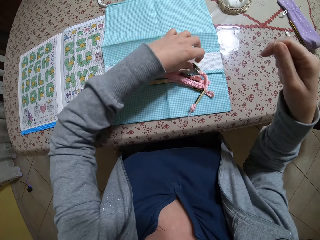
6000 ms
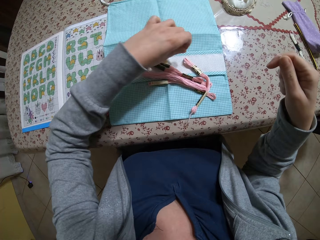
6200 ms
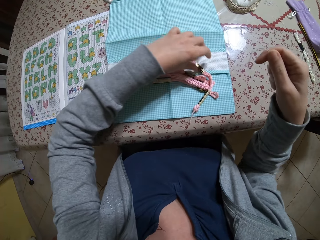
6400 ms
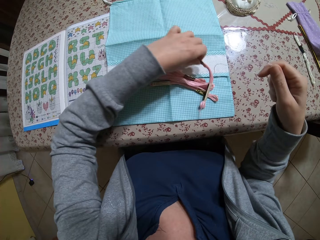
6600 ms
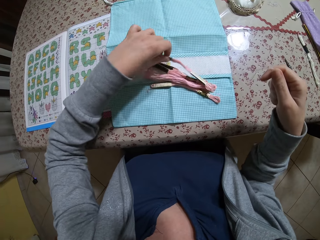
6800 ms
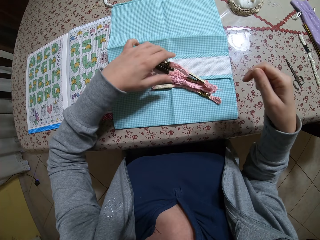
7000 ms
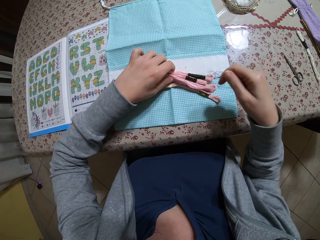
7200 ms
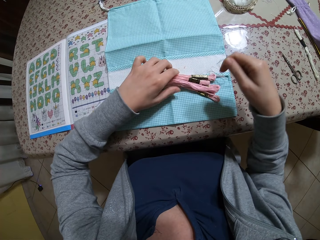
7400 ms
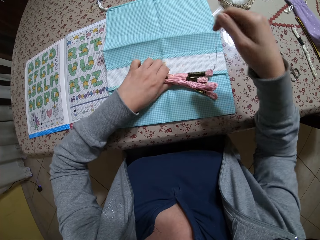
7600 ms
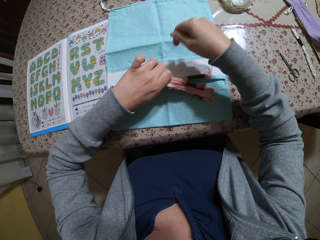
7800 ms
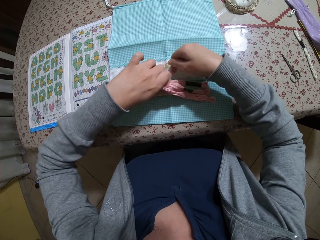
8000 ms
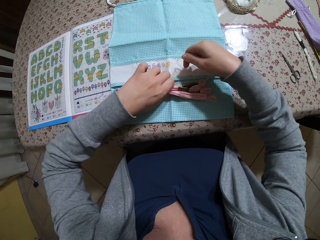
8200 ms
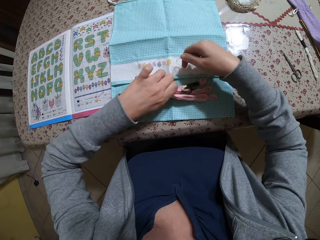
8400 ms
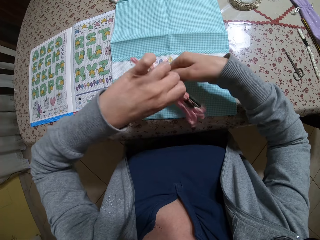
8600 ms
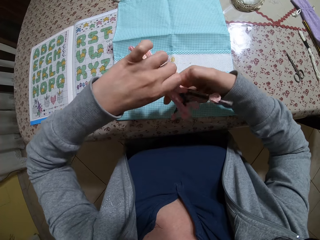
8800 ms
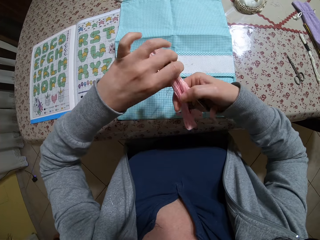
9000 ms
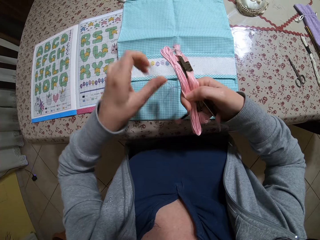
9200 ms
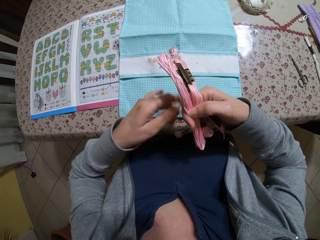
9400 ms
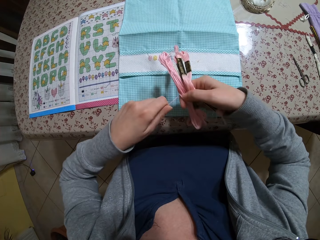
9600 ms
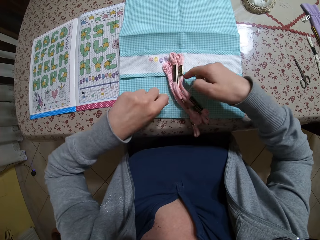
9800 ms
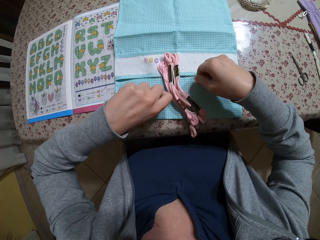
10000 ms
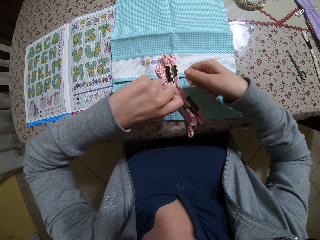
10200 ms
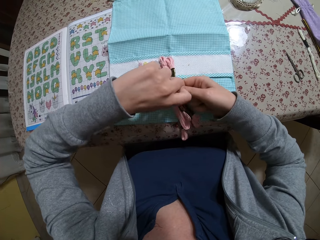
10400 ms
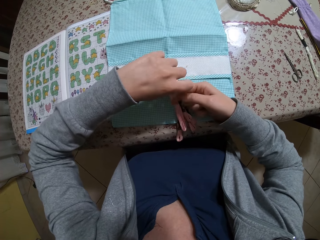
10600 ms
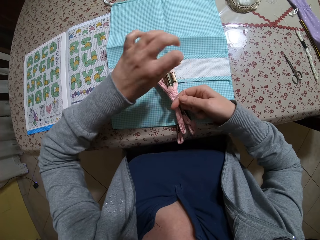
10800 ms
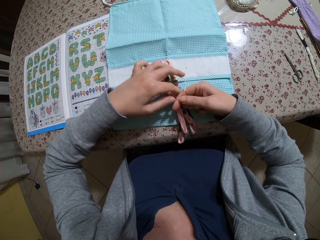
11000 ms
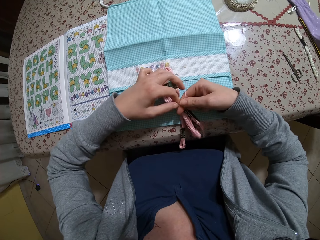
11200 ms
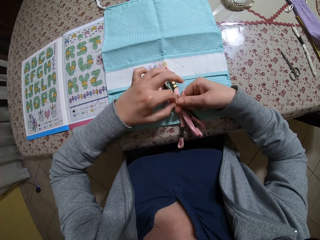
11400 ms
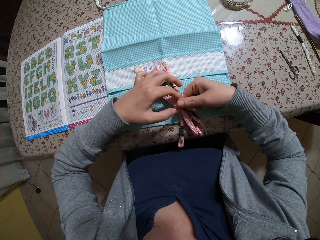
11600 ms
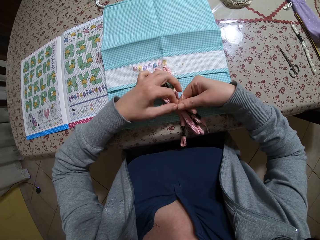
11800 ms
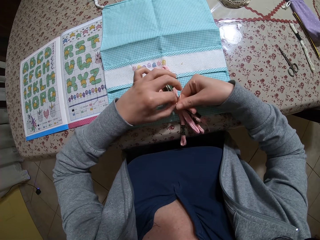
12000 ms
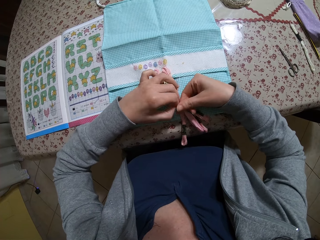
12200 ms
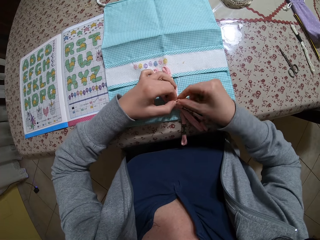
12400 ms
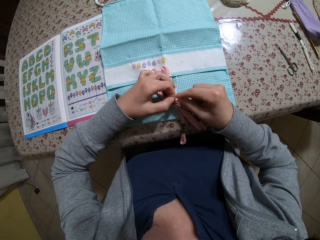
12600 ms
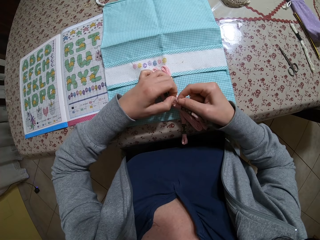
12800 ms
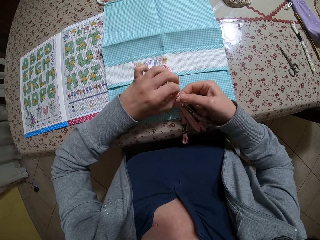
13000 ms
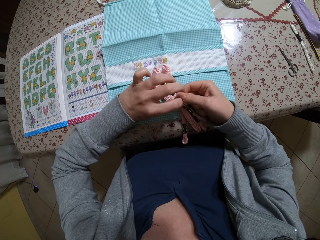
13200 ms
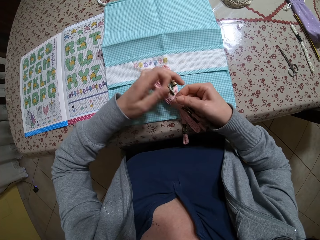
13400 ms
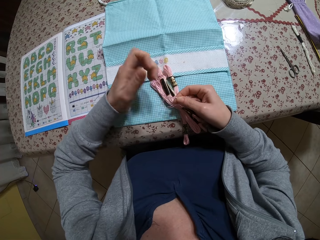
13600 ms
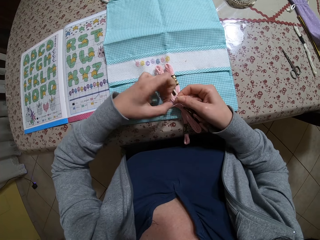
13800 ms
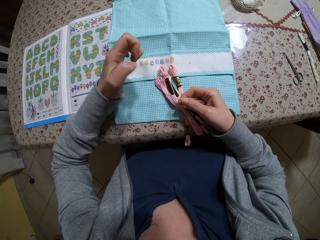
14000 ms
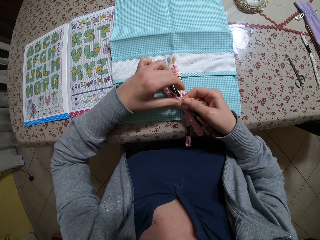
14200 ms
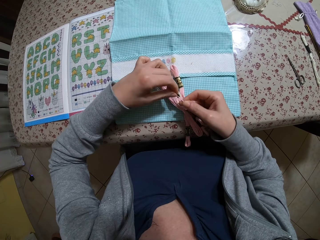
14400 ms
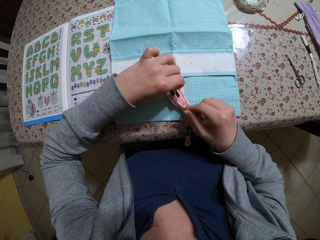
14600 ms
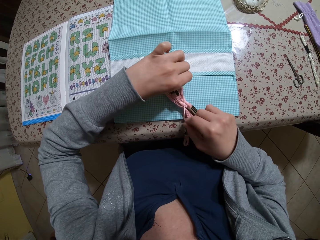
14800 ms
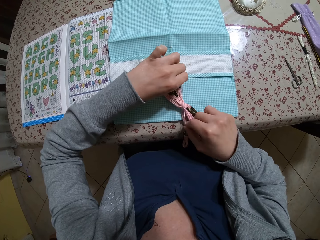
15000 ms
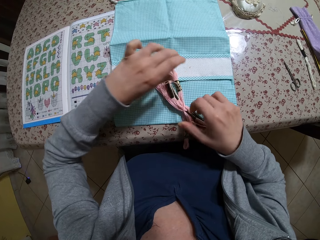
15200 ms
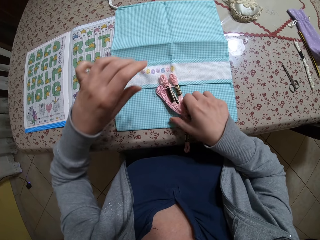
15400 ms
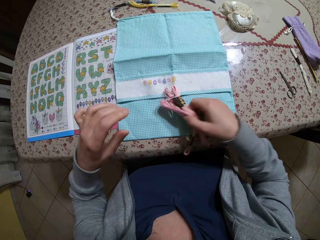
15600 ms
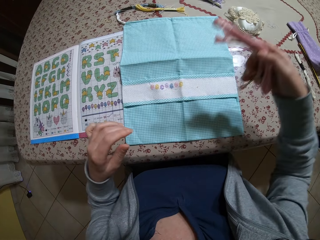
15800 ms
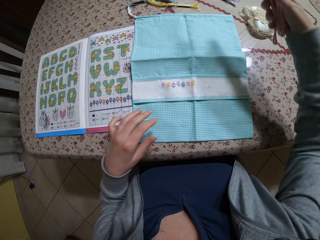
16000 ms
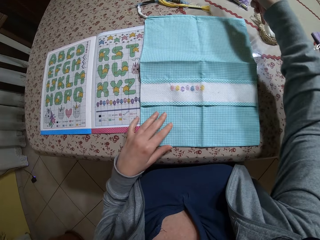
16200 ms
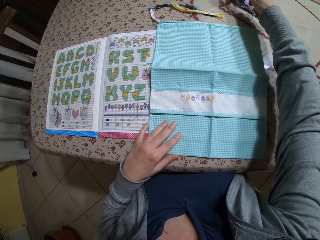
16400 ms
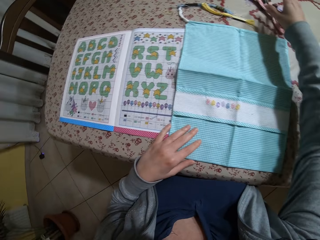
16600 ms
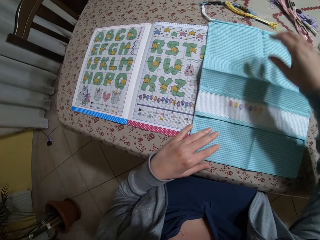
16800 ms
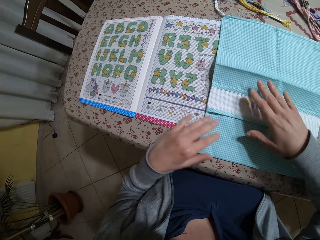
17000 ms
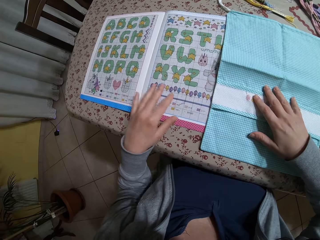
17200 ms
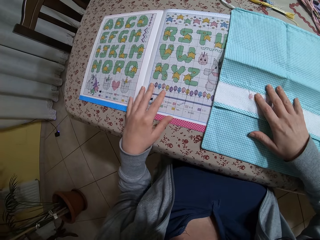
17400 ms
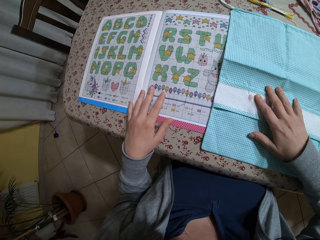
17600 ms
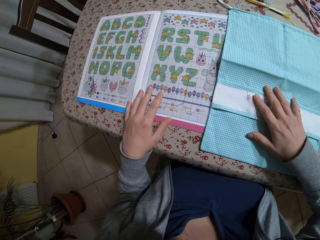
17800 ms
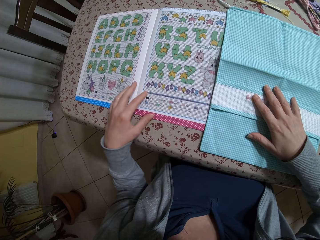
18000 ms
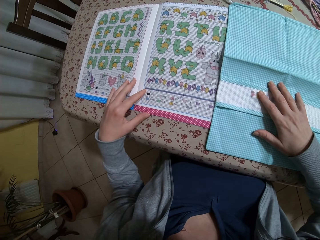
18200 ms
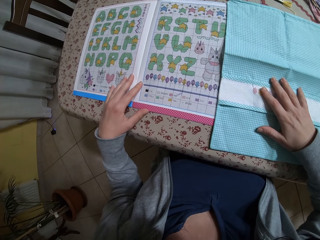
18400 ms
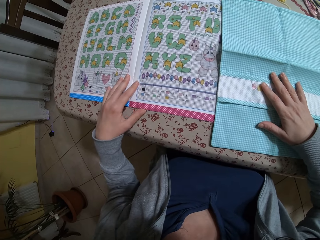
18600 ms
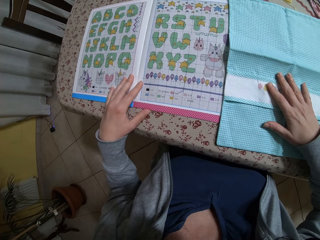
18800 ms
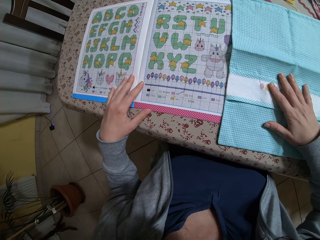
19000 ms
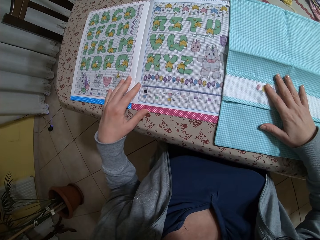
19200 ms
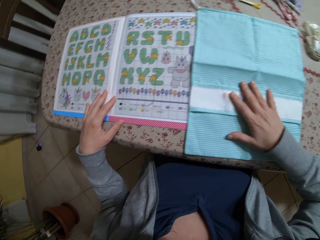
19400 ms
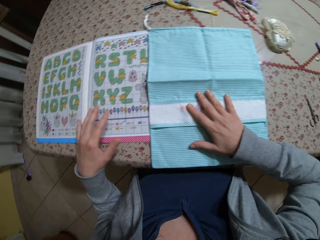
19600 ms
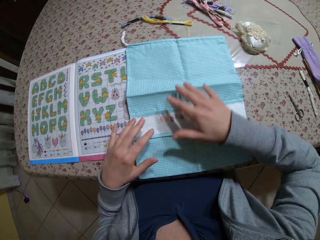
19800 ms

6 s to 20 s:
The camera wearer moves the embroidery thread on the table with her left hand. She ties the embroidery threads with both hands. She tightens the yarns. She places her left hand on a fabric. She puts the yarn aside. She adjusts the fabric on the table with her right hand. She places her left hand on the fabric.

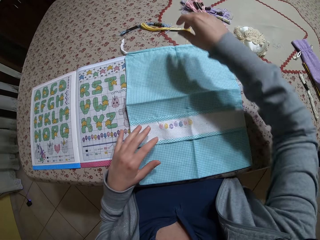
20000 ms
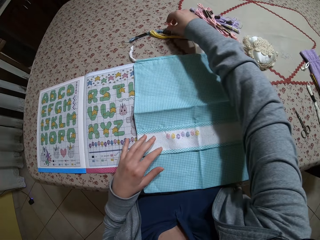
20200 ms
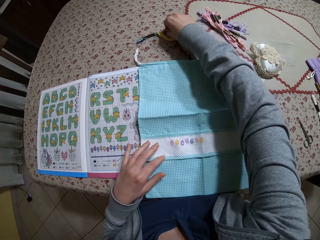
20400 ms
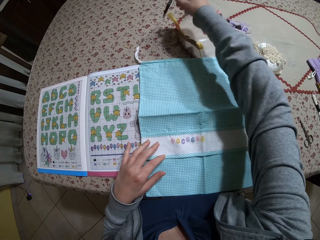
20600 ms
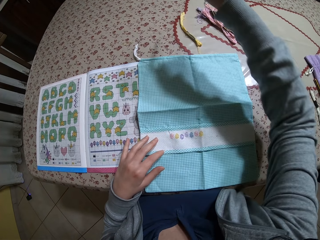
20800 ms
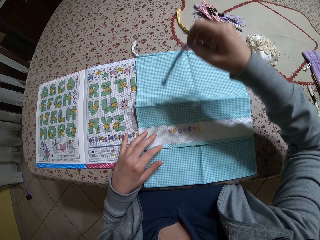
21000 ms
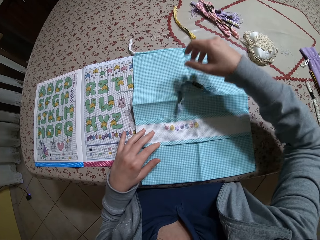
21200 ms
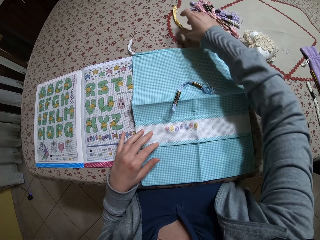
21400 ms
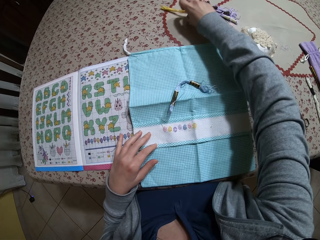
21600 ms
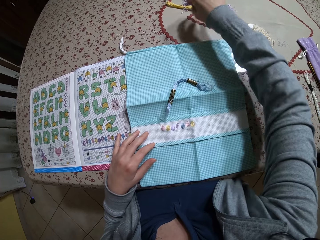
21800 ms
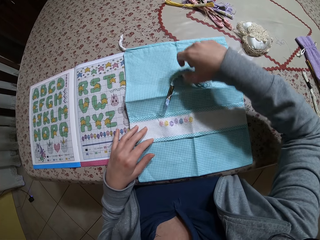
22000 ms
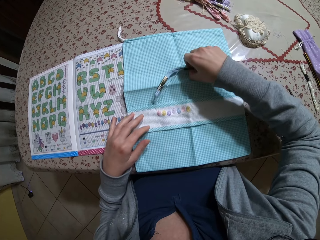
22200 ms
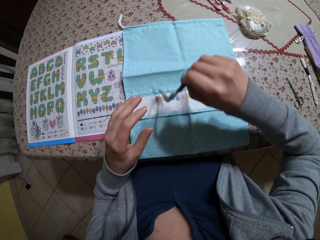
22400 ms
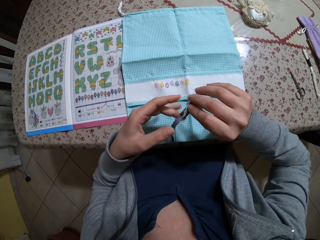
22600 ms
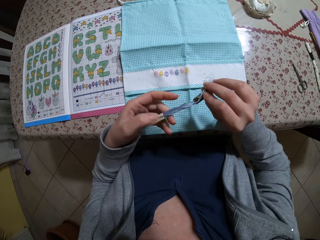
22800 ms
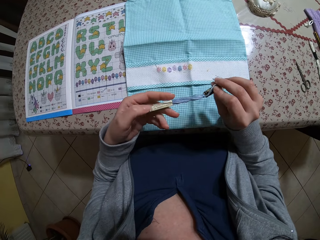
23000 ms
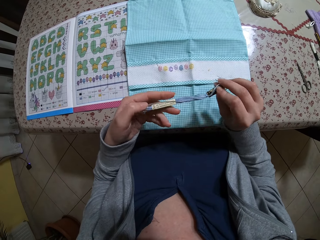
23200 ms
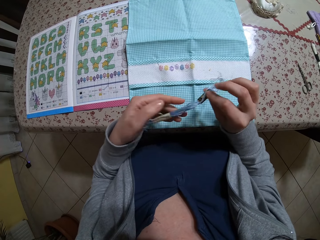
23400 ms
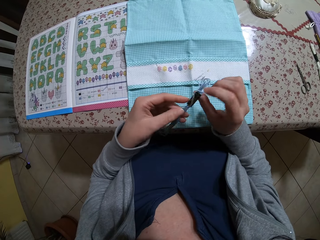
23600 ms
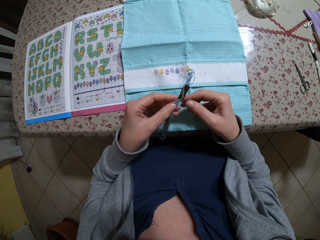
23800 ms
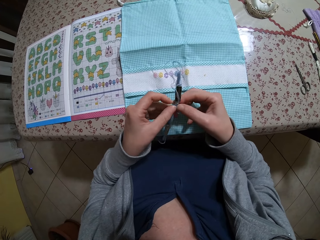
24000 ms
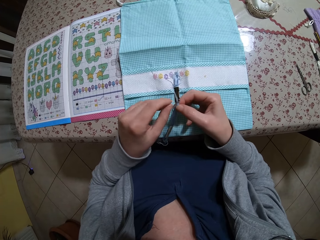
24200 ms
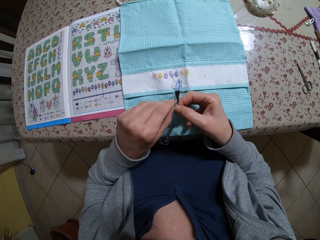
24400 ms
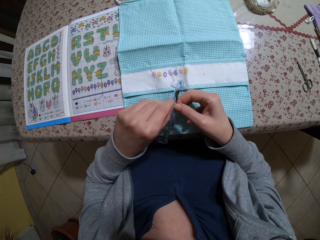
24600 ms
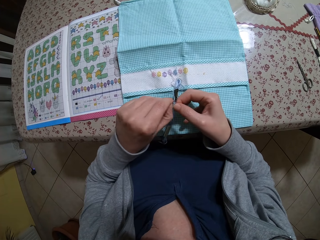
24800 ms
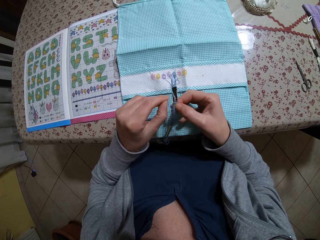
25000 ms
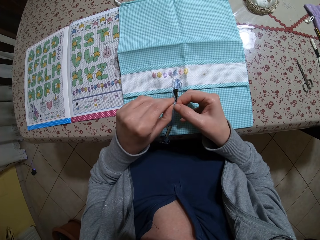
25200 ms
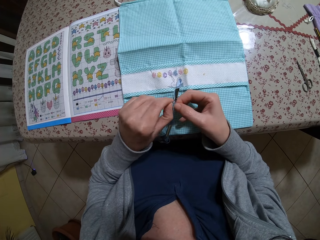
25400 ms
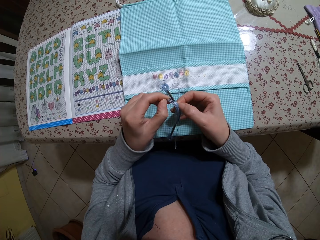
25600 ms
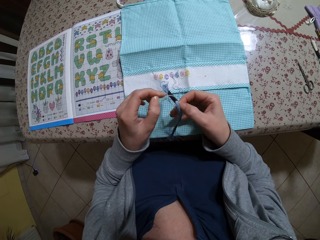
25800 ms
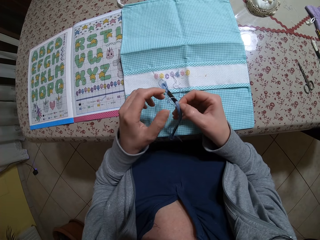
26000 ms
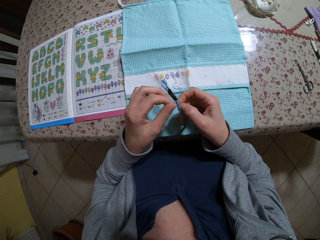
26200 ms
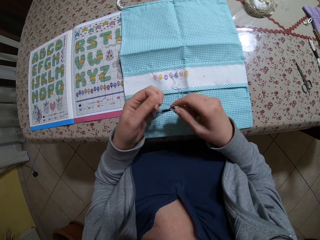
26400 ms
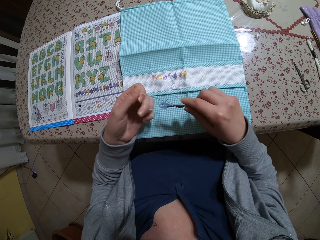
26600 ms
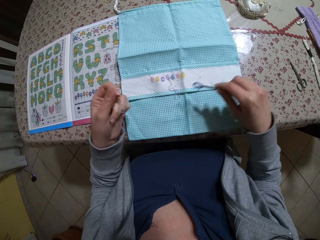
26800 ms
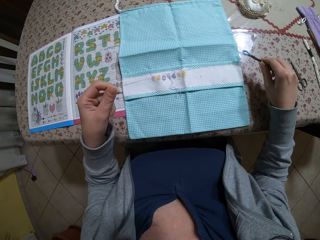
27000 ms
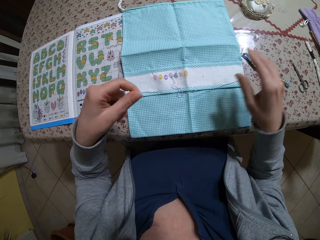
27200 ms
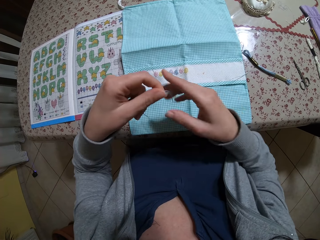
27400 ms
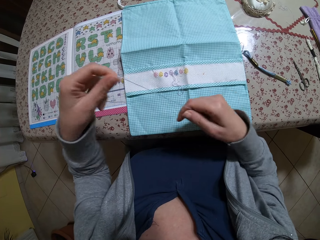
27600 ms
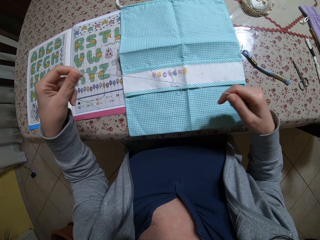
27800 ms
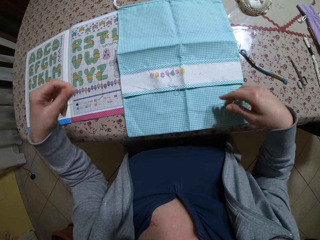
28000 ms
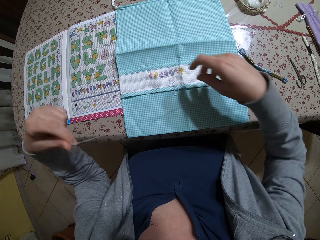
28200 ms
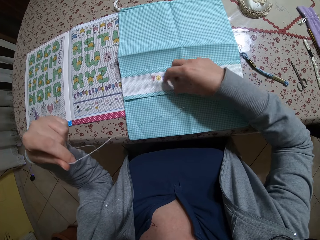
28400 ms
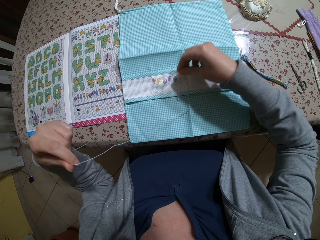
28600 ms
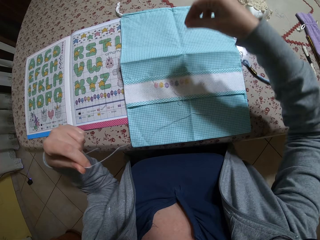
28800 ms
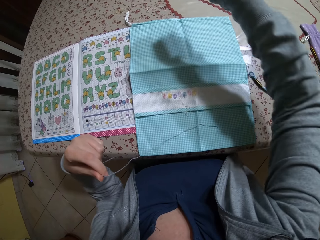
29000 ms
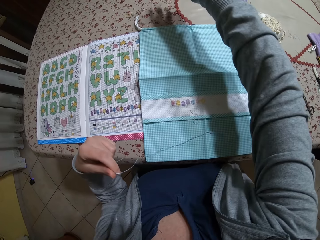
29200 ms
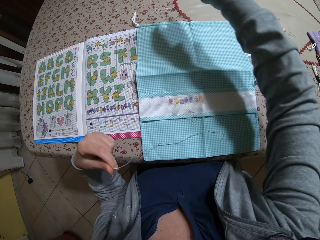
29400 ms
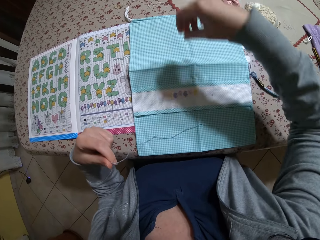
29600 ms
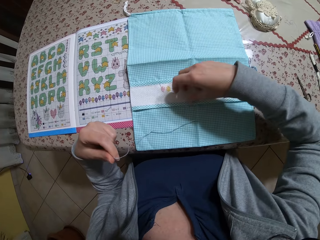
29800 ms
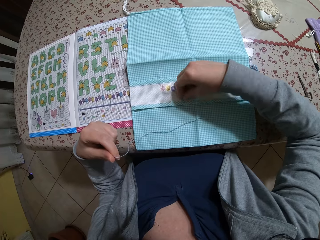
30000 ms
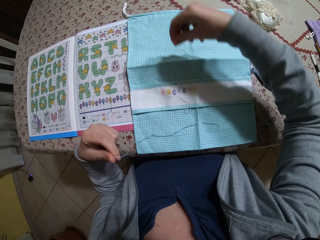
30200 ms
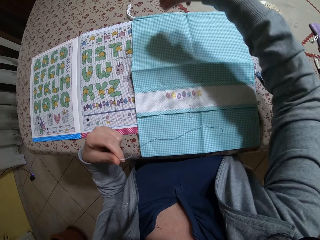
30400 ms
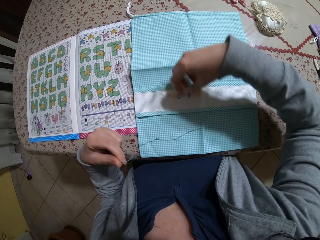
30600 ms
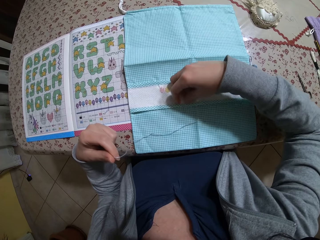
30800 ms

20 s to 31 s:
The camera wearer places her left hand on the fabric. She moves an embroidery thread from the table to the fabric with her right hand. She moves an embroidery thread on the table with her right hand. She picks up the embroidery thread from the fabric with her right hand. She loosens the thread from the embroidery thread with both hands. She drops the embroidery thread on the table with her right hand. She pulls out thread from the embroidery thread with both hands. She moves the embroidery thread seal from the fabric to the table with her right hand.
